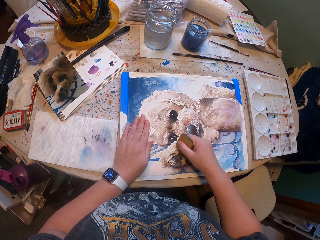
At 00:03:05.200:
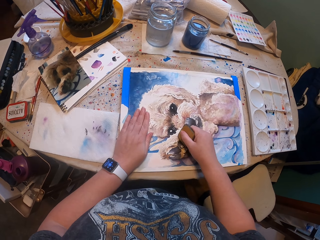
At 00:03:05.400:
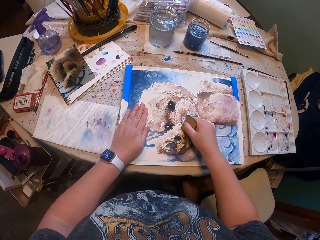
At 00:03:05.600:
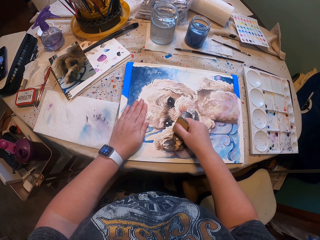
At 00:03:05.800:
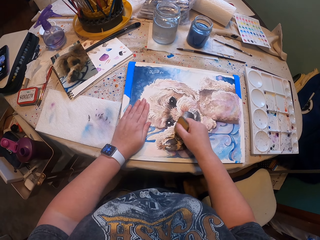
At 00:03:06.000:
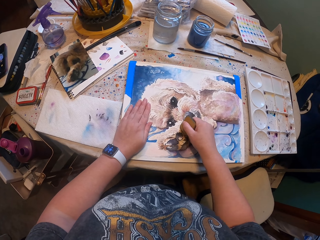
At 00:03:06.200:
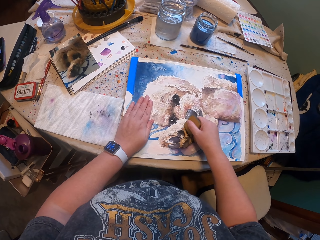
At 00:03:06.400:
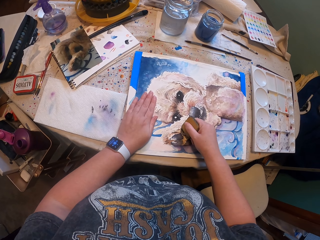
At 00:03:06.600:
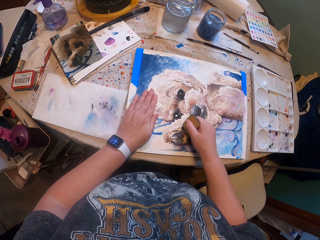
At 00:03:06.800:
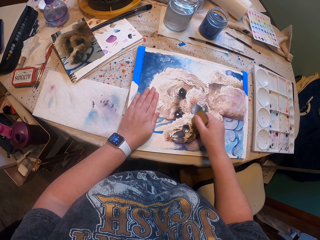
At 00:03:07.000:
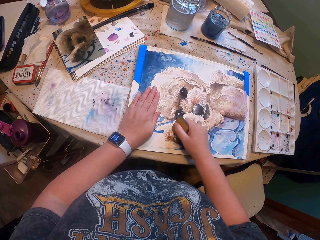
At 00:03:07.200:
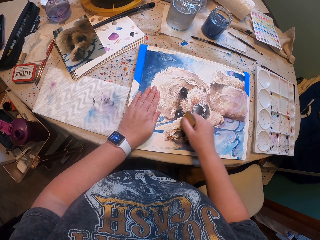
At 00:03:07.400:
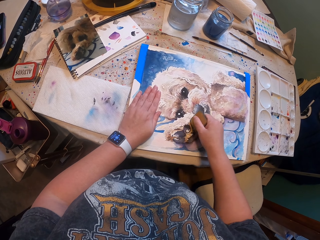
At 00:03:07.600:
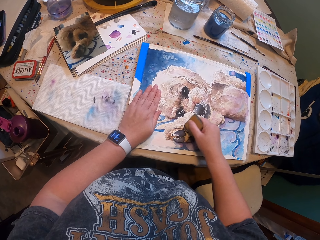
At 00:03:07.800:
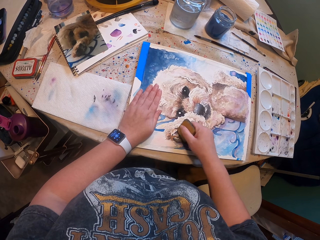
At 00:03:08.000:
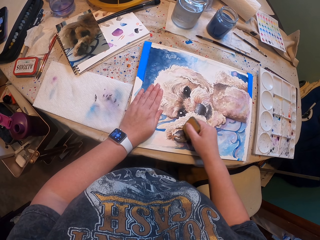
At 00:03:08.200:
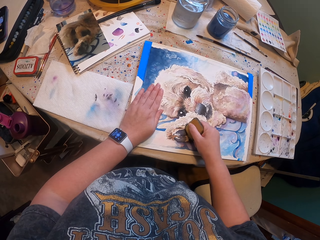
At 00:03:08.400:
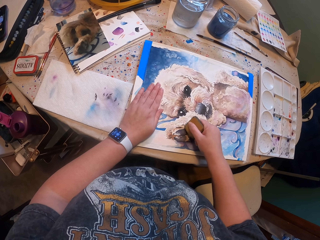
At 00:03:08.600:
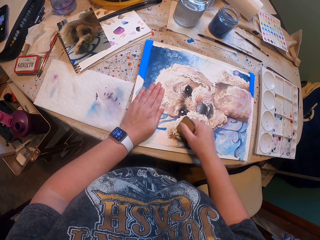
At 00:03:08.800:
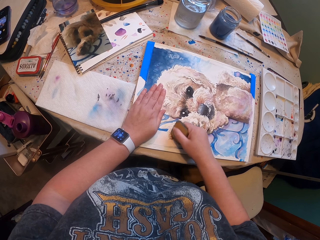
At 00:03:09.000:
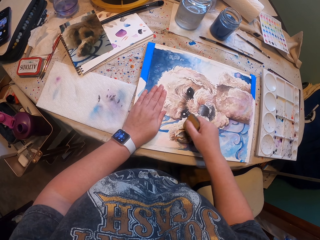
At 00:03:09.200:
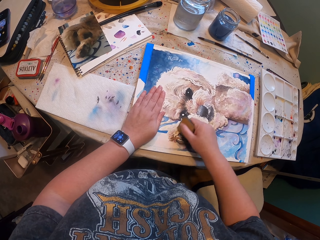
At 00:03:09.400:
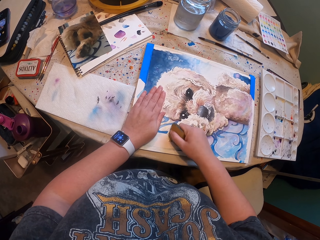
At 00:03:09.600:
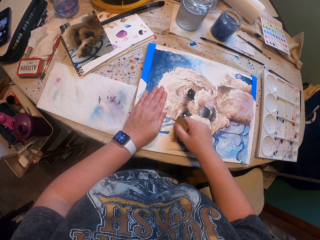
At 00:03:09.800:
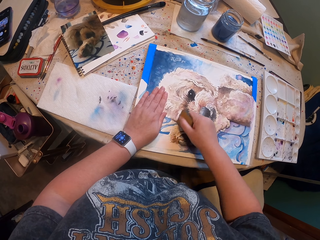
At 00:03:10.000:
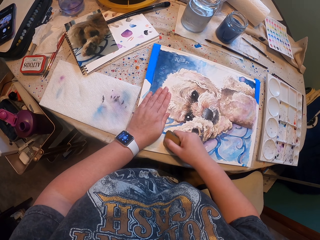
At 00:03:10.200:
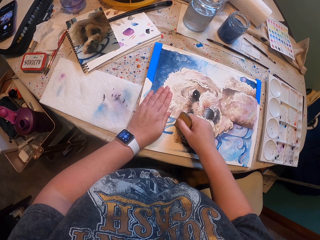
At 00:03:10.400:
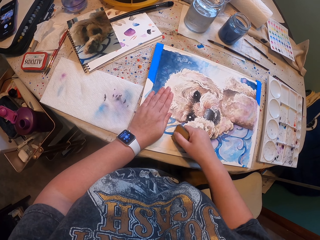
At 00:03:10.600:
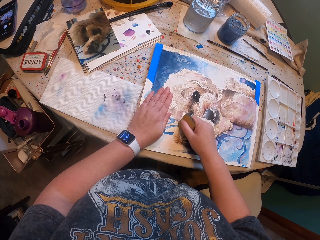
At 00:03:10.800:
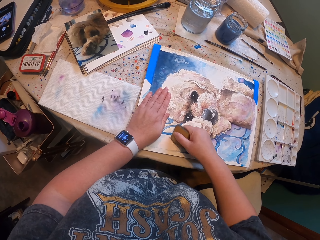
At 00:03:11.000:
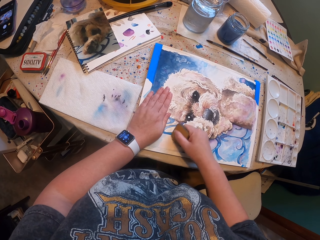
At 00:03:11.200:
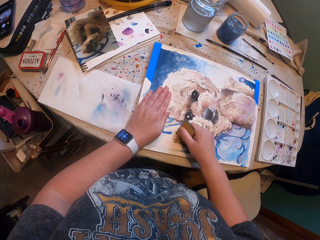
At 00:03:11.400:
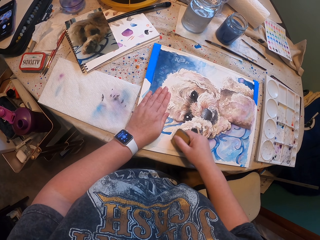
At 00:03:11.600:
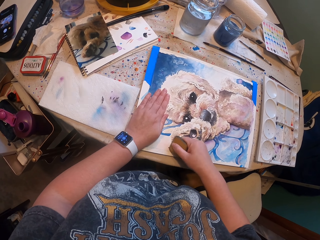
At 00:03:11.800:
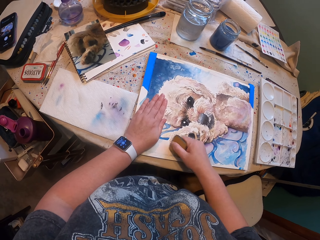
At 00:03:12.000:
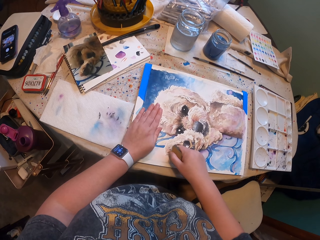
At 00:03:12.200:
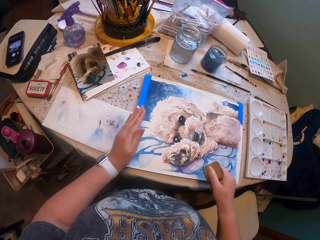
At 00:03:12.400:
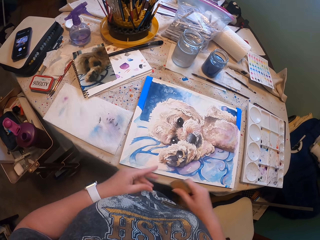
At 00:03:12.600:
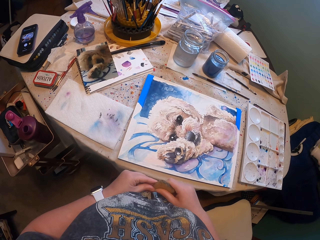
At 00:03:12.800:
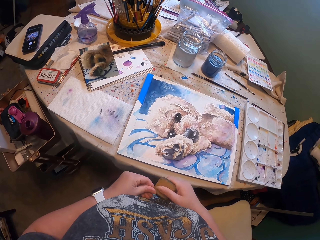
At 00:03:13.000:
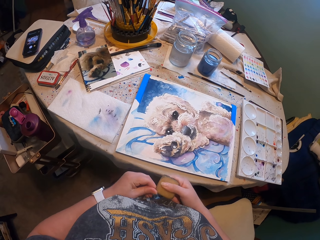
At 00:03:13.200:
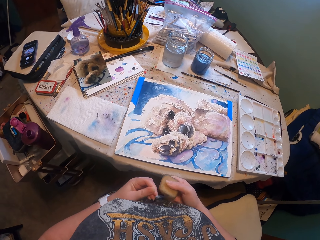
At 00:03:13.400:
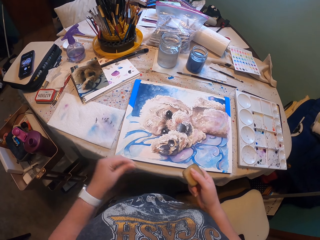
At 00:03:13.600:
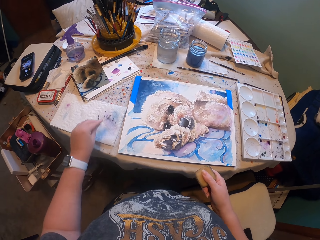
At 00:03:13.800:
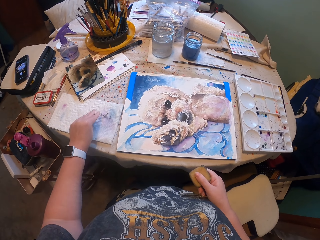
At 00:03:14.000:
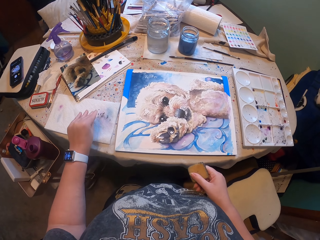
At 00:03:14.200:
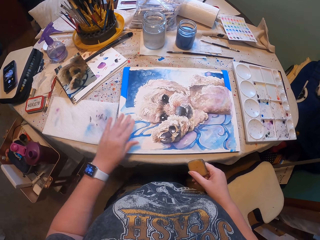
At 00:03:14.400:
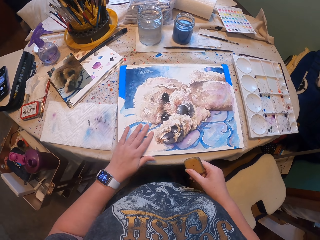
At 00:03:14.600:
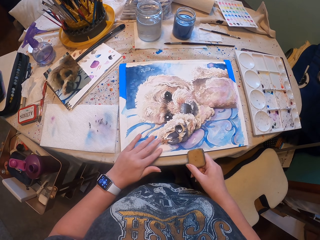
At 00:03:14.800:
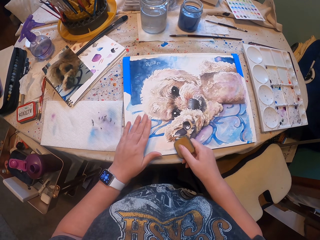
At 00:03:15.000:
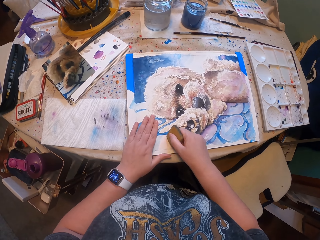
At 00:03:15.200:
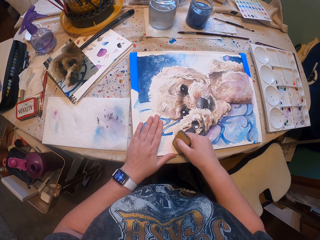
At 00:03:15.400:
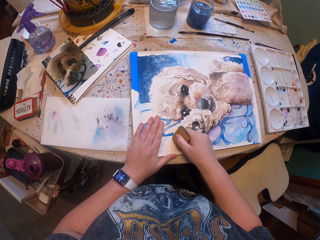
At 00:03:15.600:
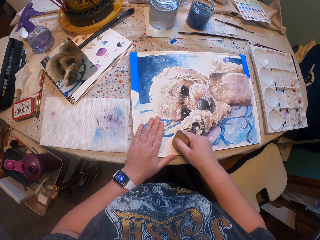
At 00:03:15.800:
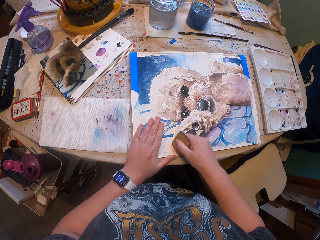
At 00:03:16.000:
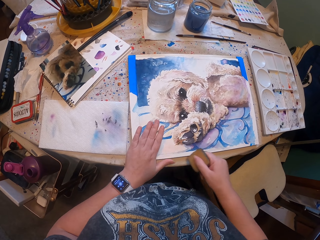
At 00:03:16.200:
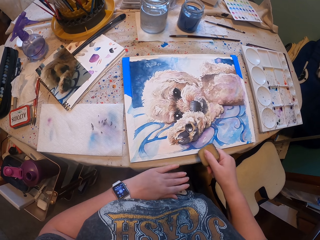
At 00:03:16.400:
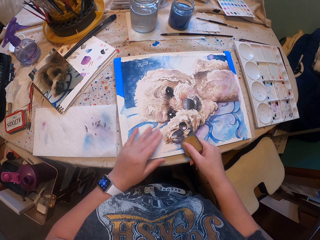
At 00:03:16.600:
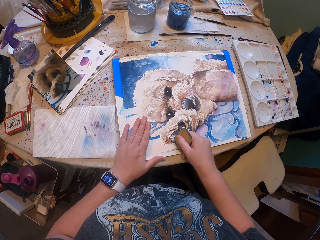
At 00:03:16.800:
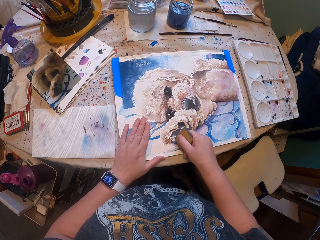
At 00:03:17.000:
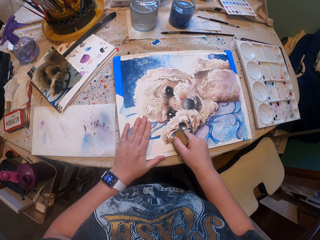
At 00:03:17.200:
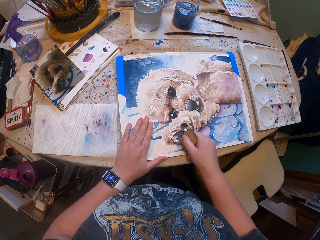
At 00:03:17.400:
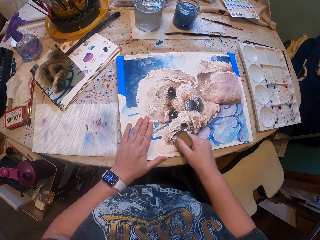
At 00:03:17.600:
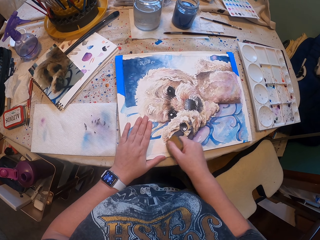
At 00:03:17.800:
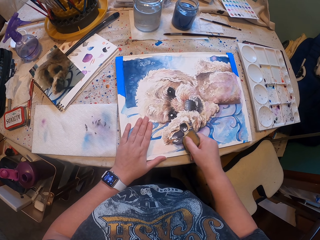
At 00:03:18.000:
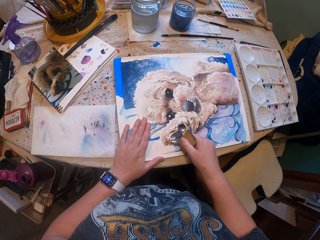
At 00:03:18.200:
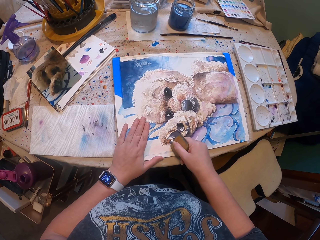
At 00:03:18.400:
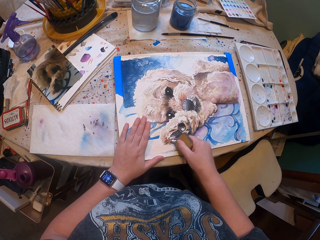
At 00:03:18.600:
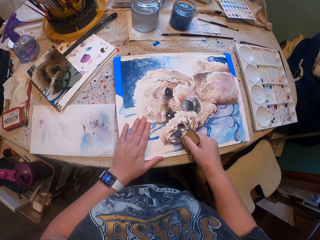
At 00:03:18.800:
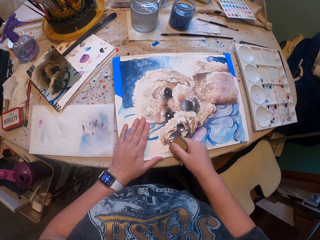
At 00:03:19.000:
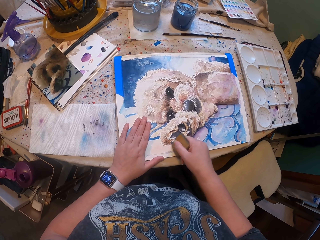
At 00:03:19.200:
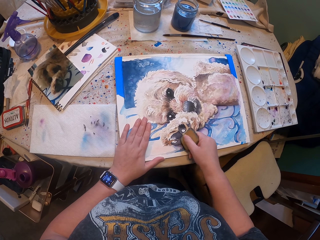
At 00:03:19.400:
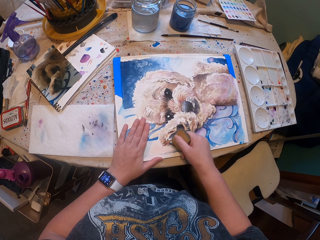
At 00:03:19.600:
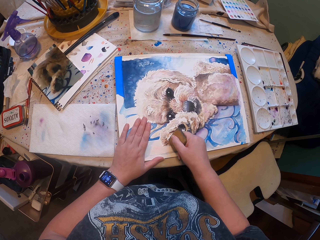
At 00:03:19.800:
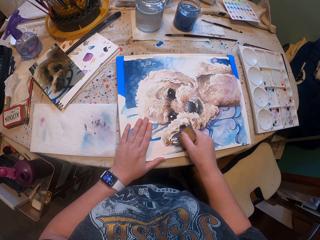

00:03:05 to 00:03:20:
The camera wearer does something with something on the drawing. They remove something from something. They place something on the table. They do something with something on the drawing.

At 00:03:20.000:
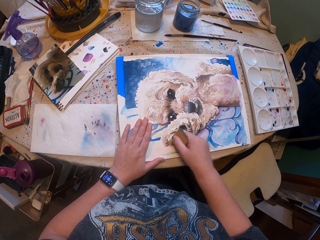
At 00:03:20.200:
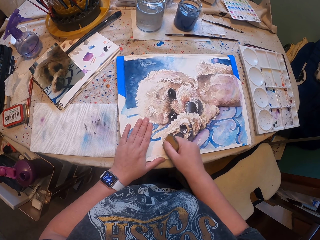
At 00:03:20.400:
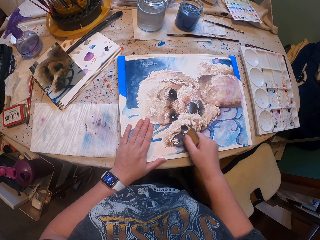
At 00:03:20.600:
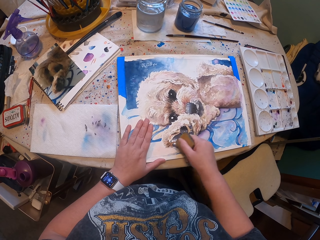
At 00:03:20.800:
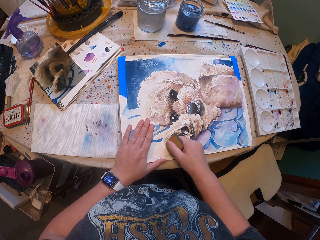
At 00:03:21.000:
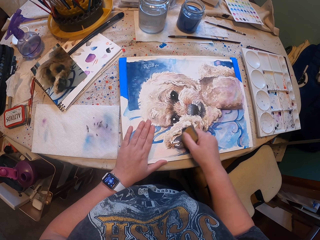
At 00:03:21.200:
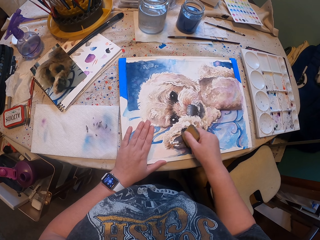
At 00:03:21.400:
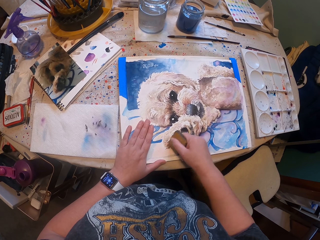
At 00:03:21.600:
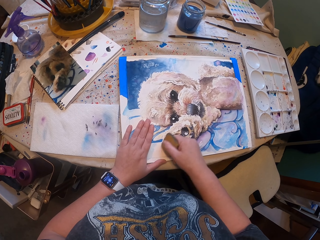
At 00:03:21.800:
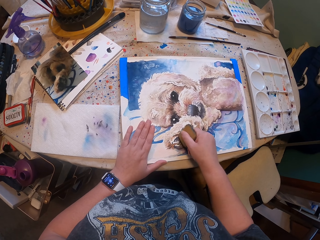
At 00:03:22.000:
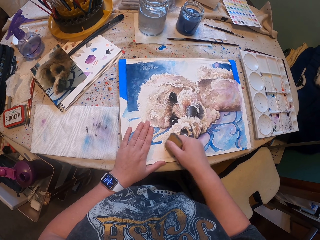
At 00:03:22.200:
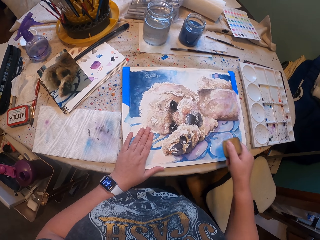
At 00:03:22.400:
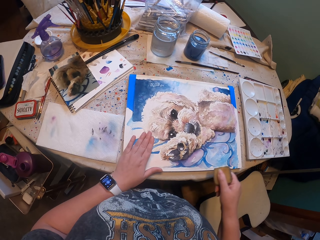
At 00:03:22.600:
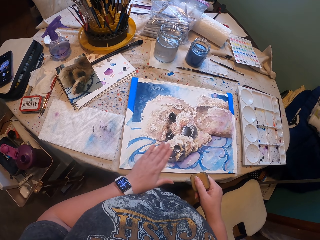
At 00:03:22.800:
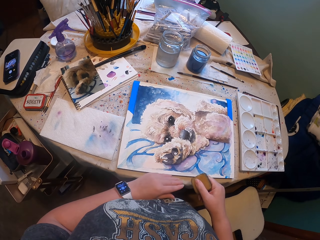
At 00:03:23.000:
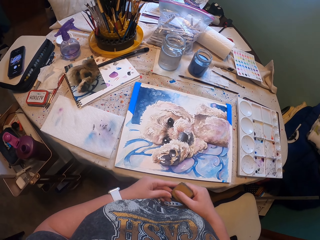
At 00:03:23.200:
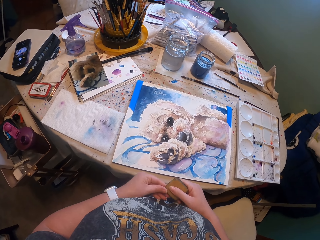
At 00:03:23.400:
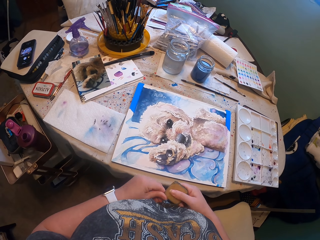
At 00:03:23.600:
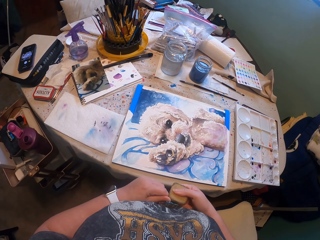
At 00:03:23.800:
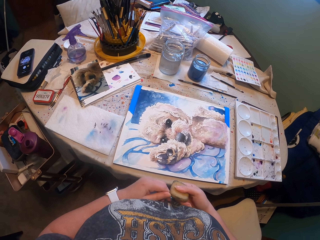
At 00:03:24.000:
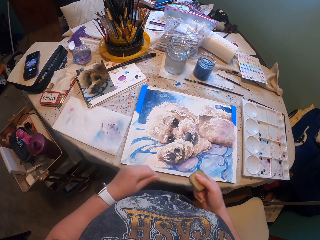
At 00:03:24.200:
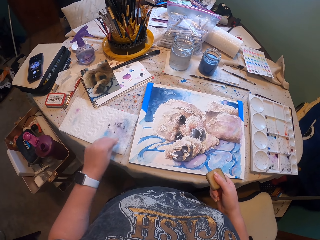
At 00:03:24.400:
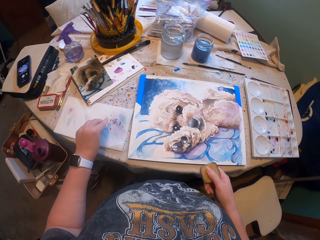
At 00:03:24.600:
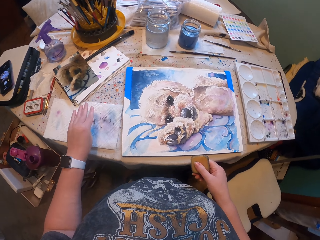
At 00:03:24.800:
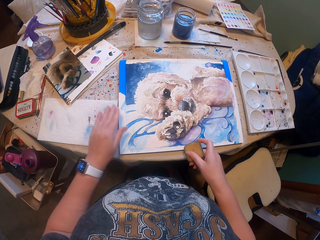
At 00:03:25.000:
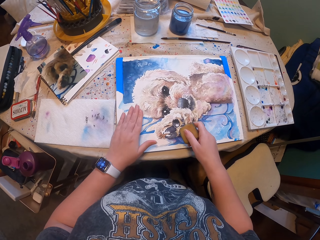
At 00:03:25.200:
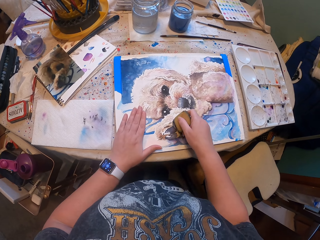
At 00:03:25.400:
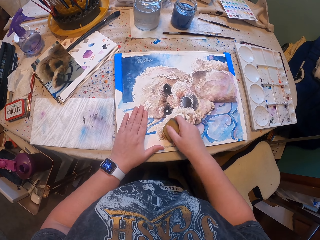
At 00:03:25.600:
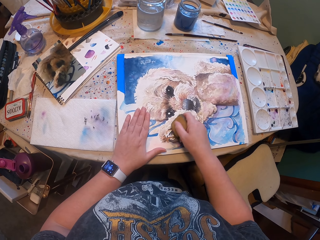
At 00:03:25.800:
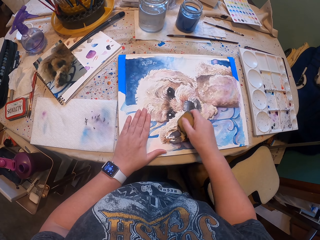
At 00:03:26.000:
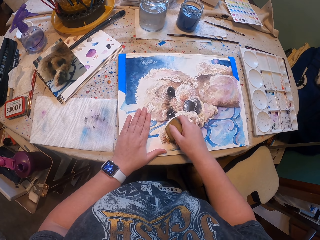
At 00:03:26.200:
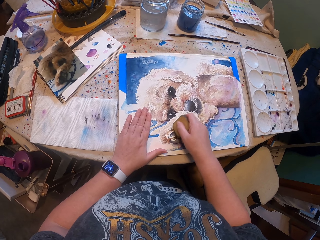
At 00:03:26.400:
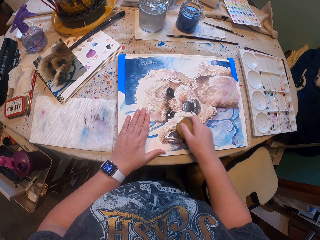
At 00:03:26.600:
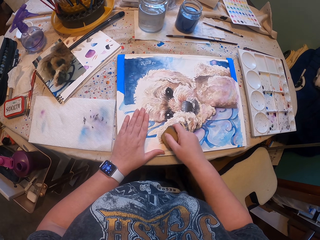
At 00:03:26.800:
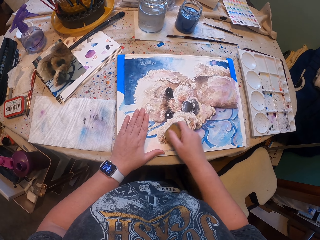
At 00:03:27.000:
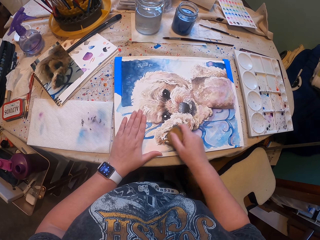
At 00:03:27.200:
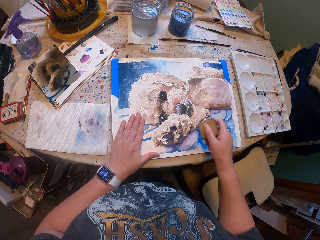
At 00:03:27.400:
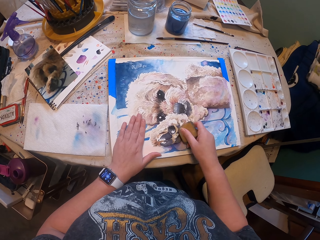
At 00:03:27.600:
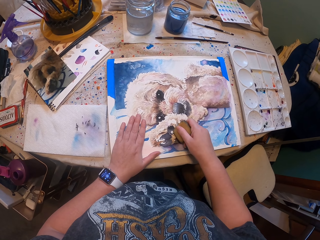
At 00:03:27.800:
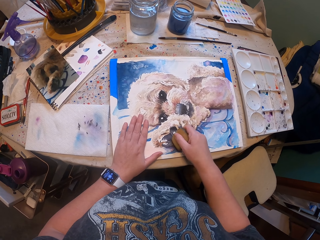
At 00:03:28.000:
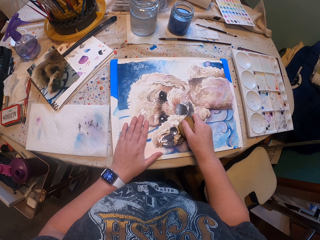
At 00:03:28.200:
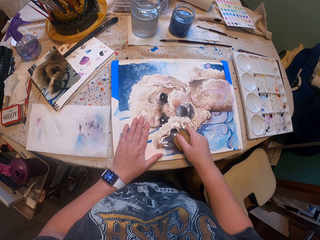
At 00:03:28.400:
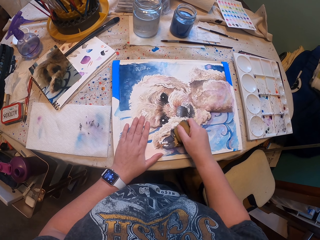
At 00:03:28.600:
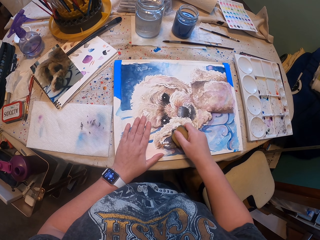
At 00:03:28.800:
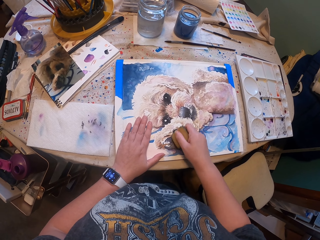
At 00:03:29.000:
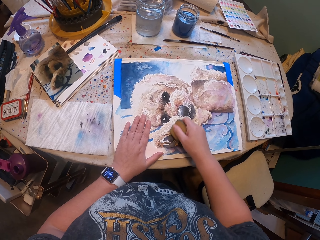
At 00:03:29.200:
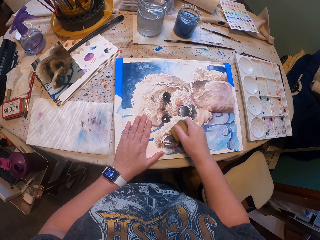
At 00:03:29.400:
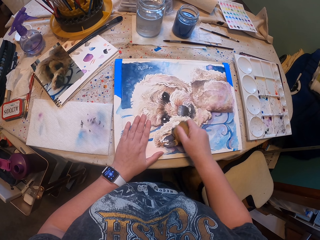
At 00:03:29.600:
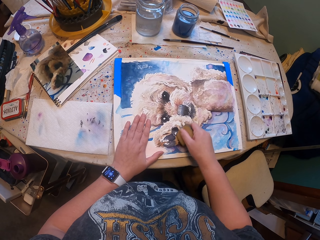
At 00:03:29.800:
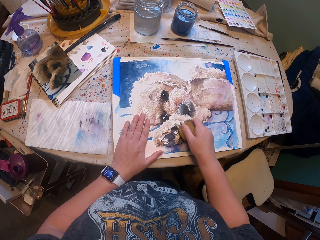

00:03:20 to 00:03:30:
The camera wearer removes something from something. They place something on the table. They do something with something on the drawing.
